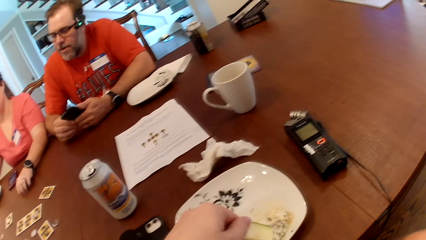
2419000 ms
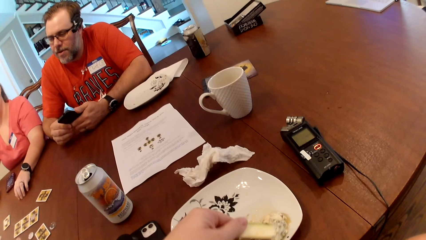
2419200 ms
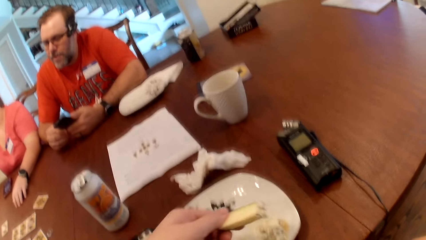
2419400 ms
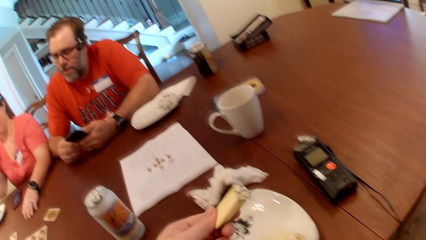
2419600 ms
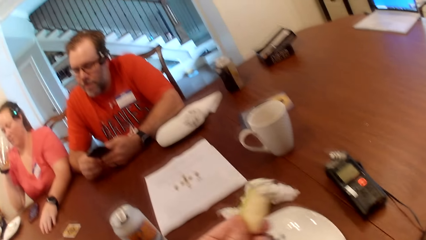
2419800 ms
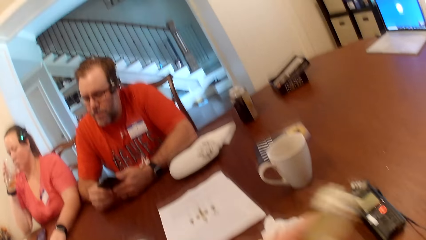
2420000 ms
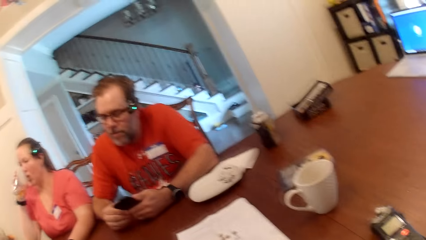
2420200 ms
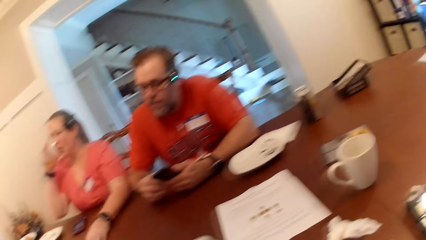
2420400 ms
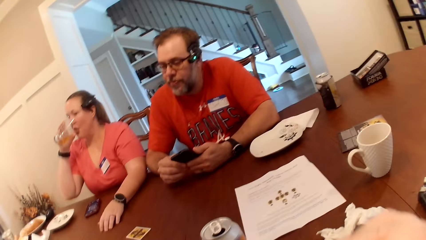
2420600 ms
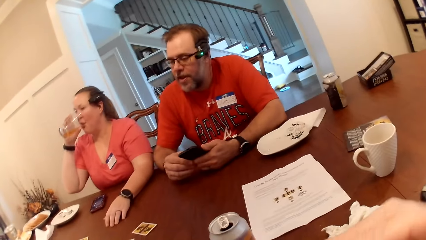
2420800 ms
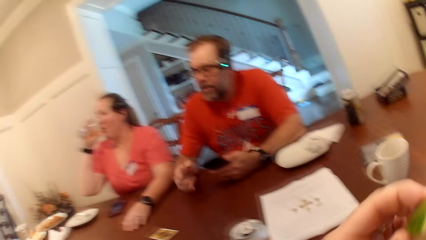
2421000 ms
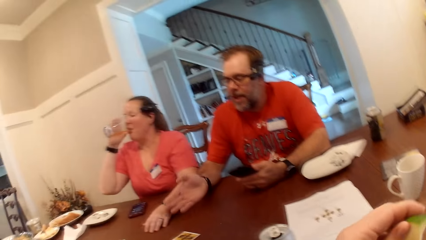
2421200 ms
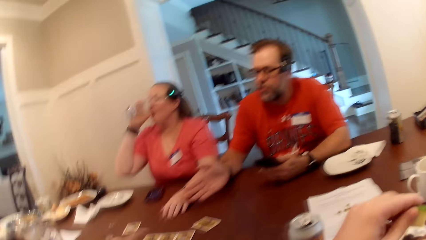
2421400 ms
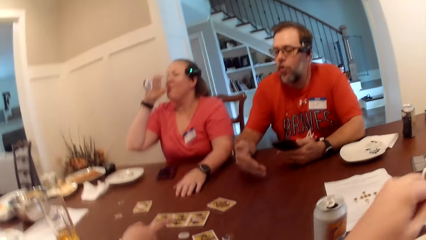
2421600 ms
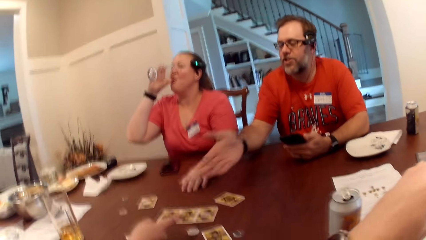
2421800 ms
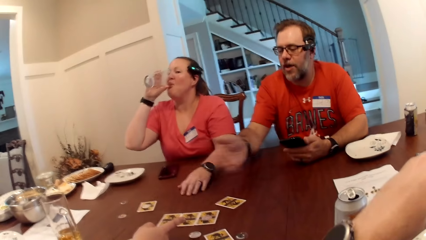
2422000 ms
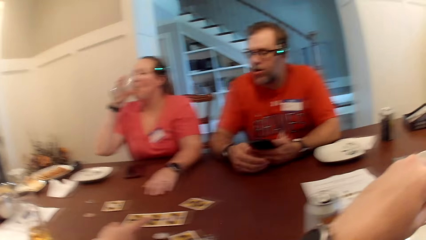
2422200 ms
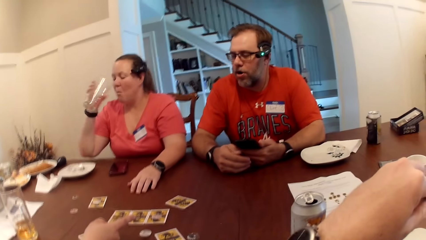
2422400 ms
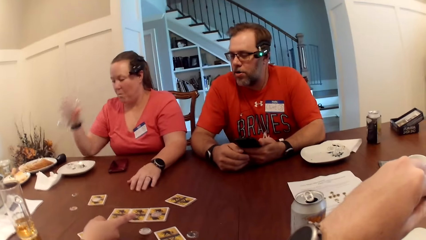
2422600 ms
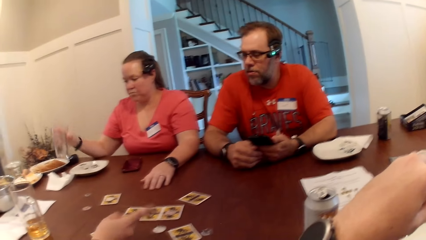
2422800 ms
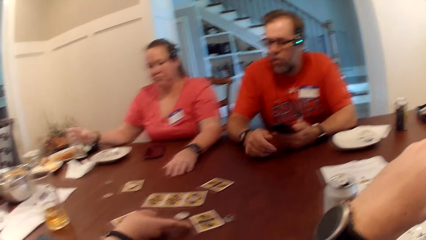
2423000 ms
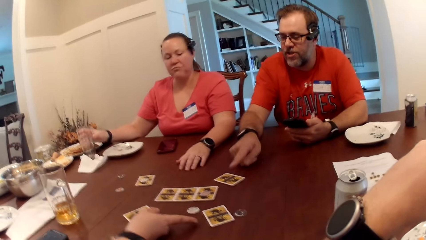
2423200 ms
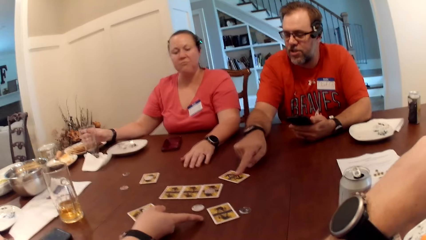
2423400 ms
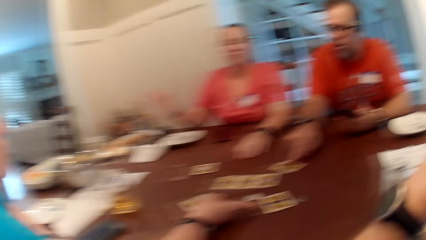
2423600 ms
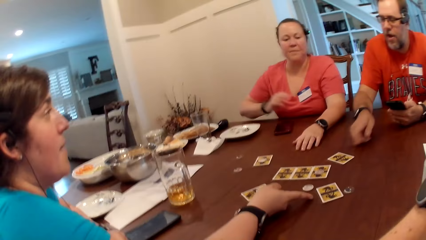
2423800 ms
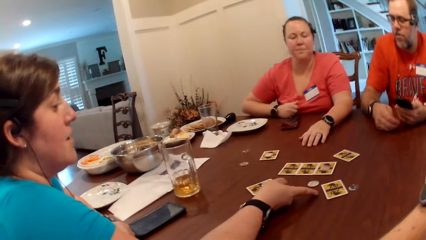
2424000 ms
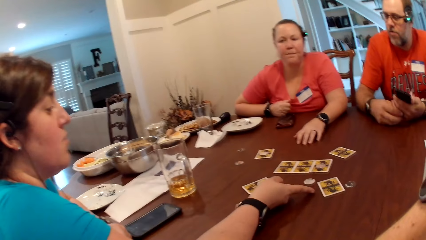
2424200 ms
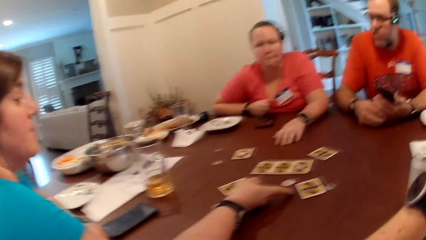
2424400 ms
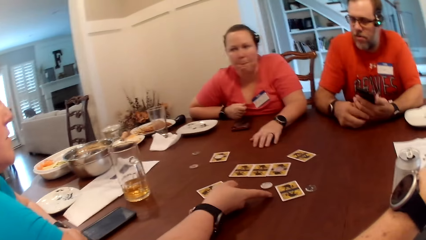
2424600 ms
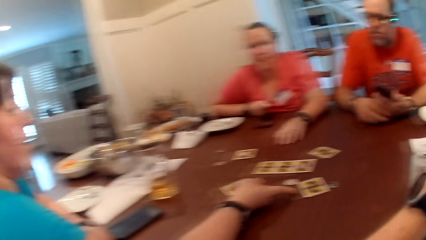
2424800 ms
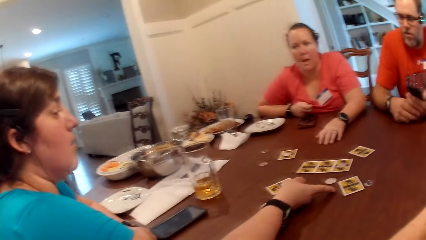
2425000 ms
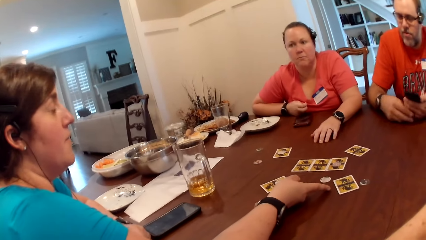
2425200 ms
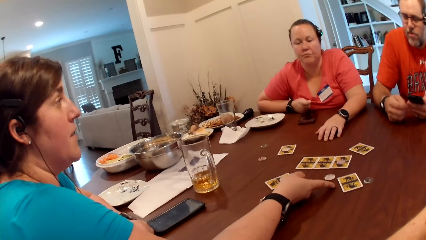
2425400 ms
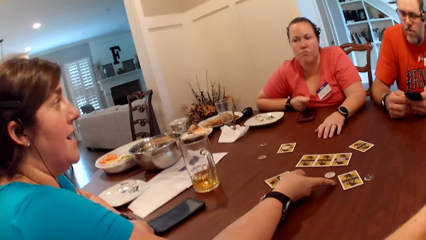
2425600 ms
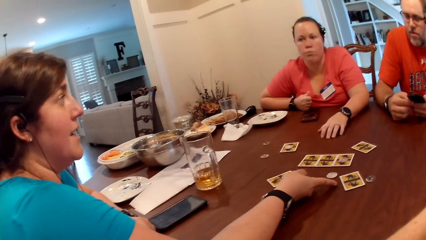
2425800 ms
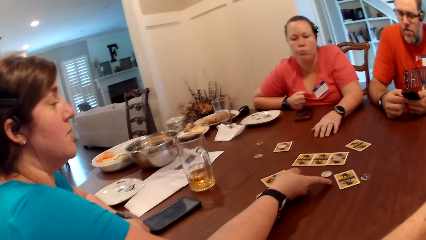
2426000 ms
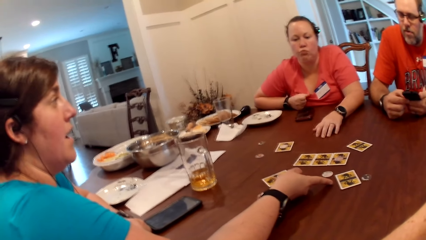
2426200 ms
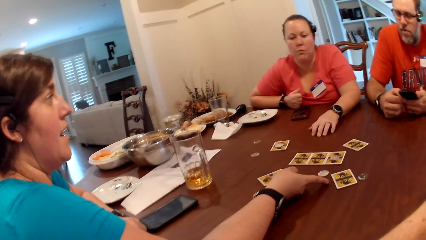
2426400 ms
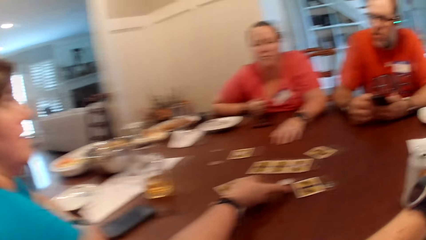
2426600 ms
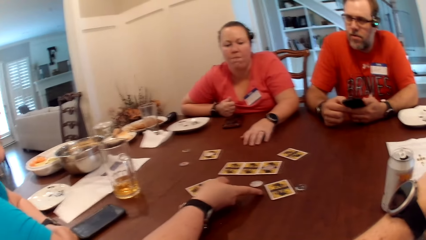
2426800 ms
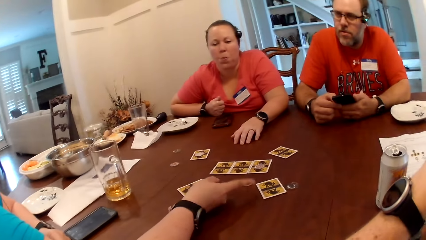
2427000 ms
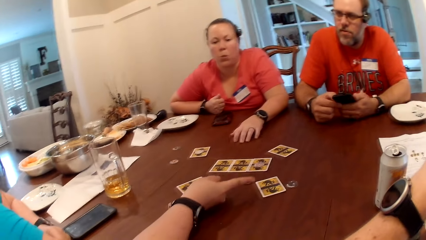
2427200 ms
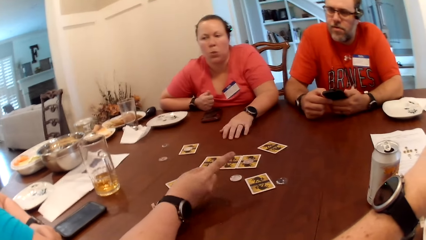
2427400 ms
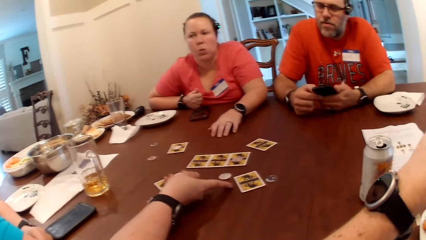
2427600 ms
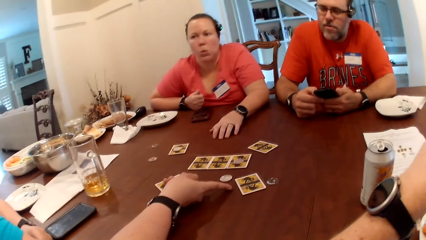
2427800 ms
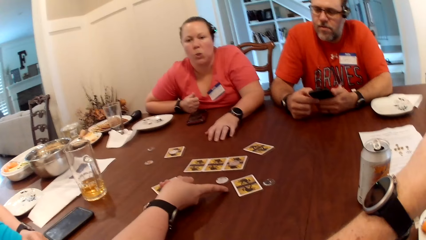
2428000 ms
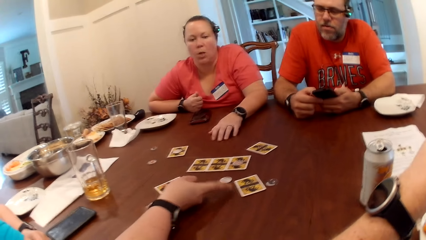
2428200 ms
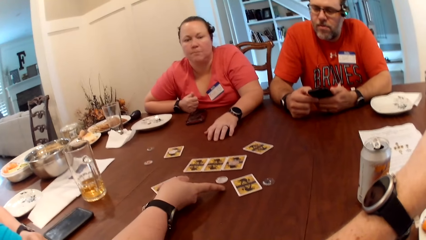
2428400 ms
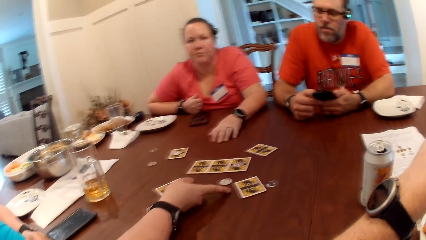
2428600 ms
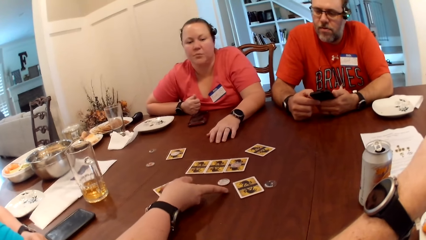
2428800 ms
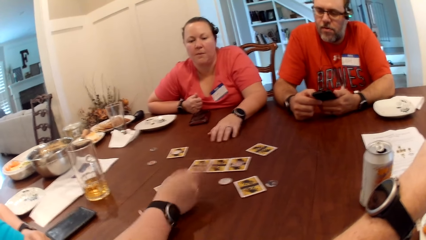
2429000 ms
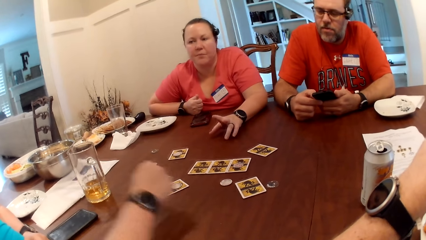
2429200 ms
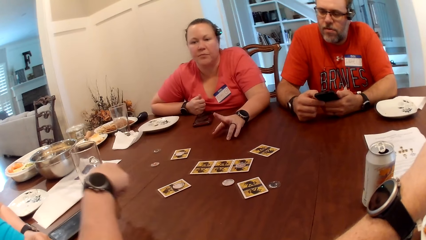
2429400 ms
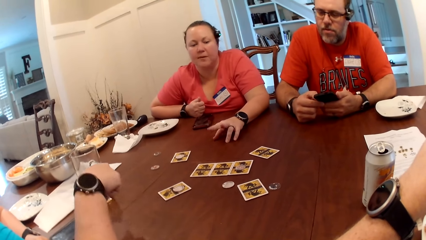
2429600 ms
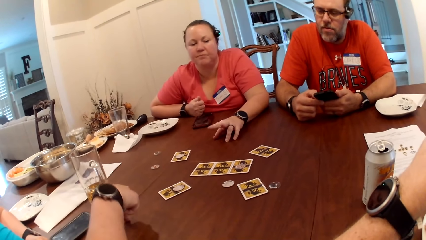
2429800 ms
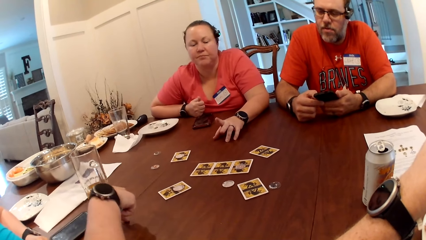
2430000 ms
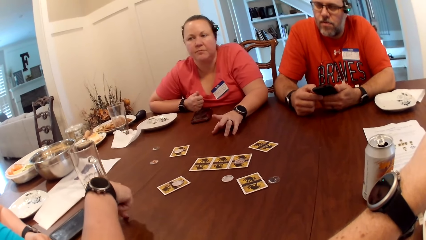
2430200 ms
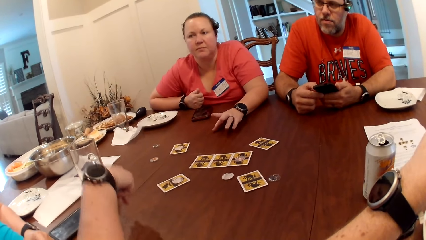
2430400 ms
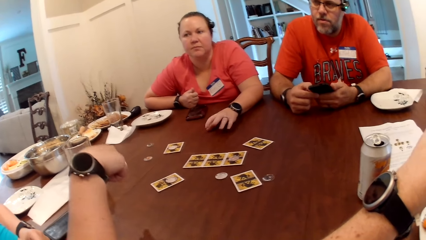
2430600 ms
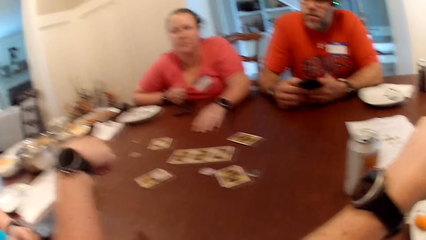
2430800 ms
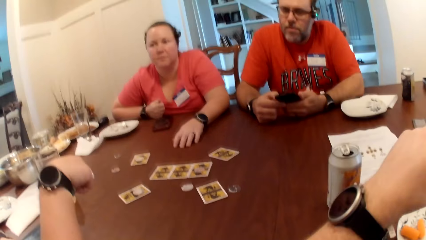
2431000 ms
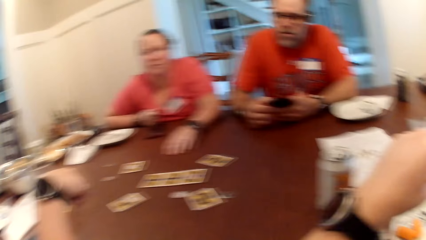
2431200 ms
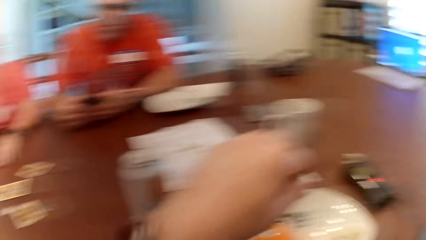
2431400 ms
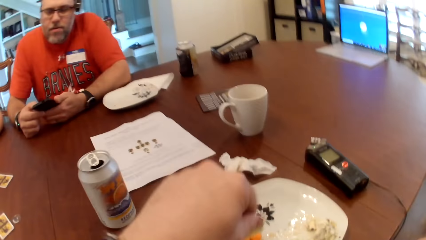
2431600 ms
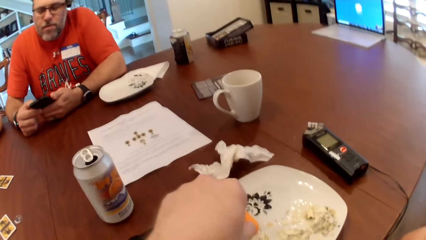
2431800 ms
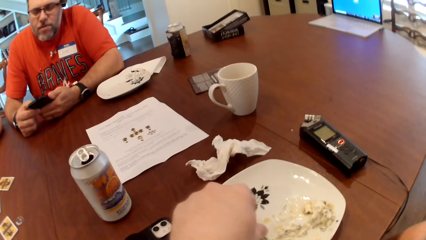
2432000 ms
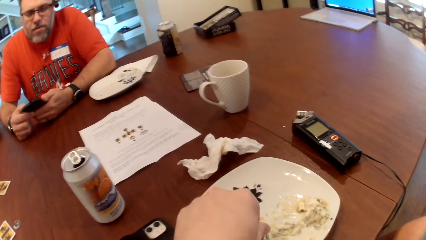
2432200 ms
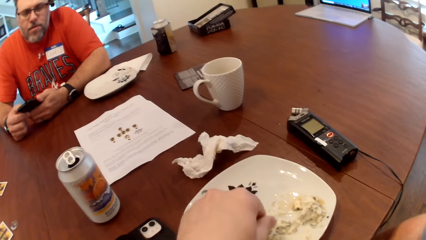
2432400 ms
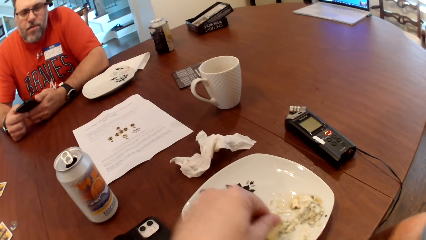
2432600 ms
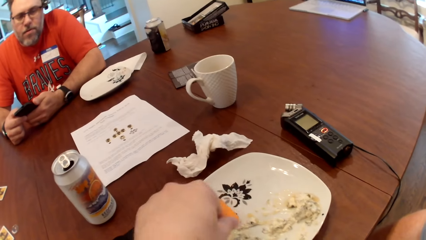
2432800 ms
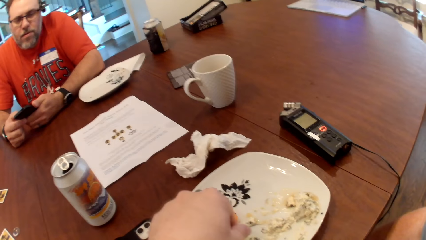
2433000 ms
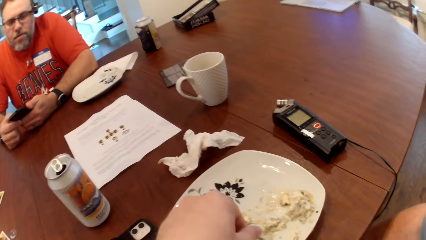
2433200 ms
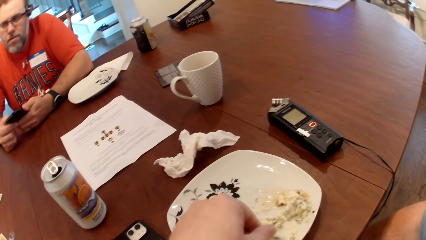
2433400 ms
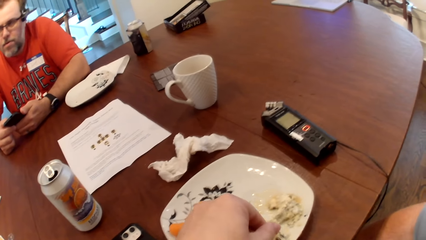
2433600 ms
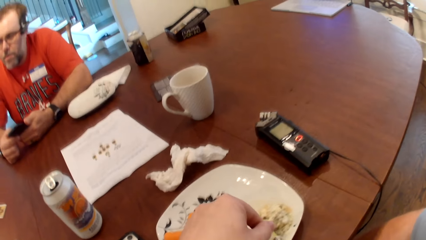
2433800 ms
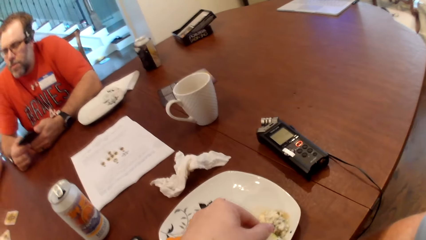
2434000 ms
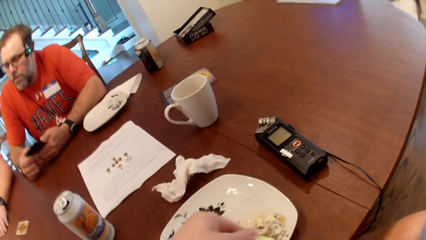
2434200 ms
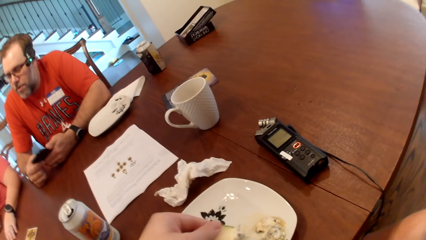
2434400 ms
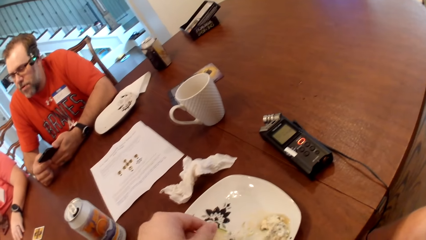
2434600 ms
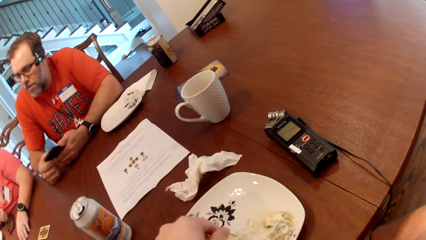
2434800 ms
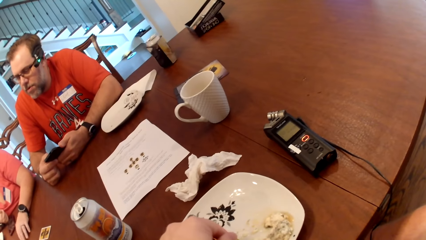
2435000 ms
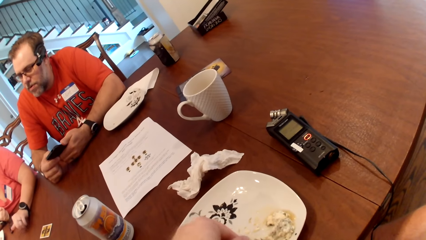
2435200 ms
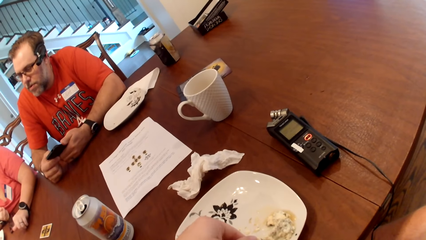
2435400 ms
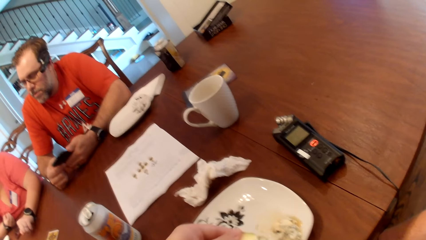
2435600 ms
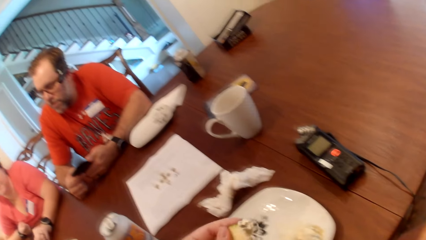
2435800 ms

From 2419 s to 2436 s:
The camera wearer eats the cucumber in his left hand. A woman drinks from the glass cup in her right hand. A man makes a hand gesture. The woman drops the glass cup on the table with her right hand. Another woman makes a hand gesture. The camera wearer dips the cucumber in the sauce on the plate with his left hand.
